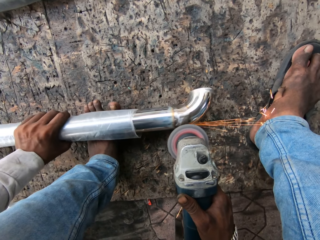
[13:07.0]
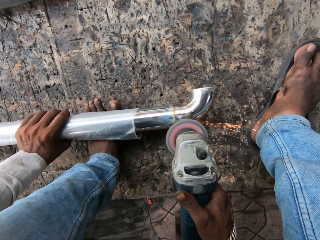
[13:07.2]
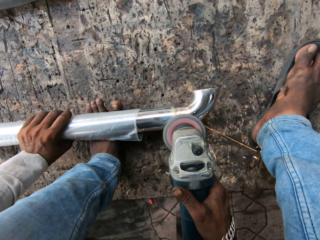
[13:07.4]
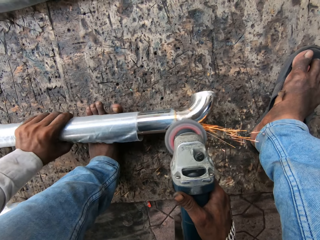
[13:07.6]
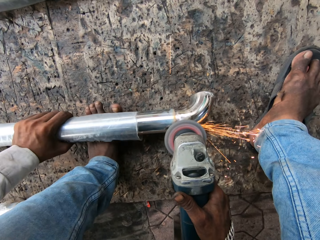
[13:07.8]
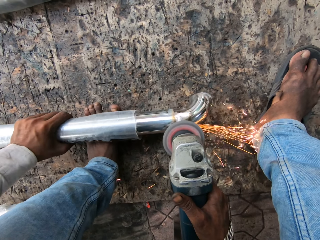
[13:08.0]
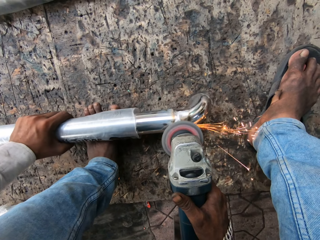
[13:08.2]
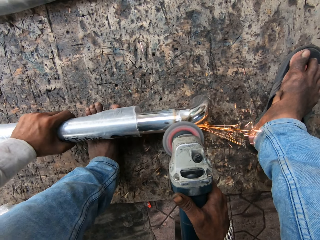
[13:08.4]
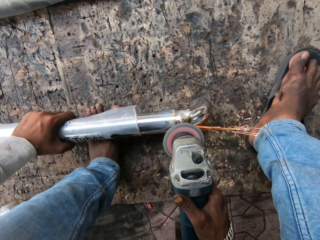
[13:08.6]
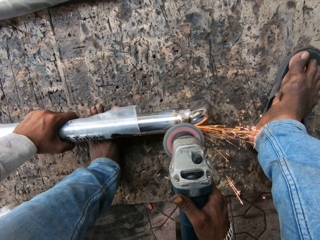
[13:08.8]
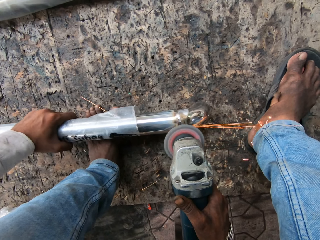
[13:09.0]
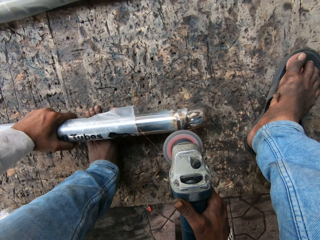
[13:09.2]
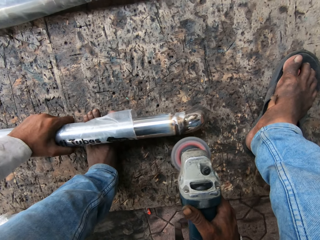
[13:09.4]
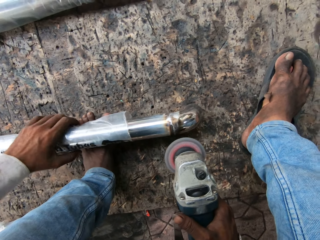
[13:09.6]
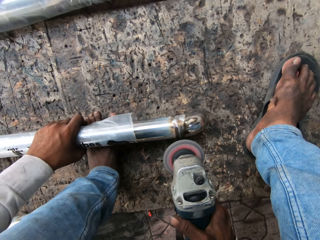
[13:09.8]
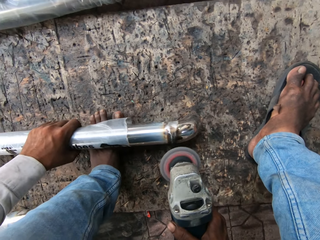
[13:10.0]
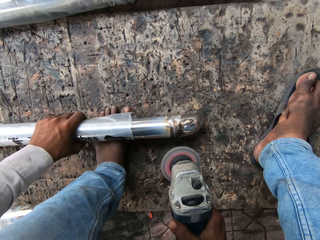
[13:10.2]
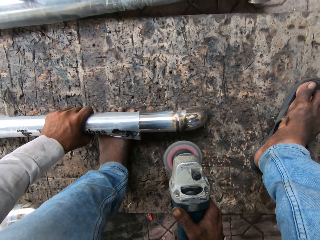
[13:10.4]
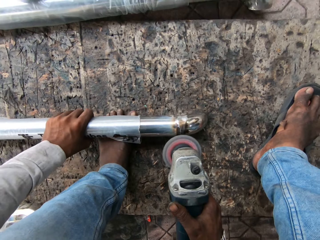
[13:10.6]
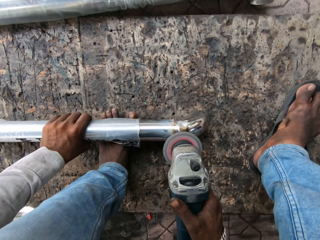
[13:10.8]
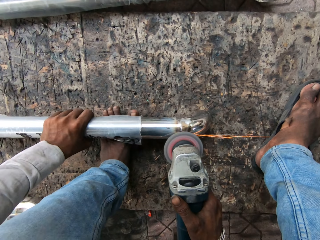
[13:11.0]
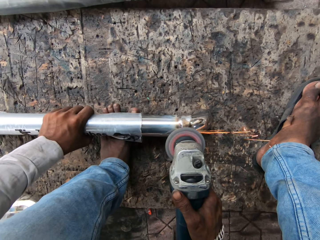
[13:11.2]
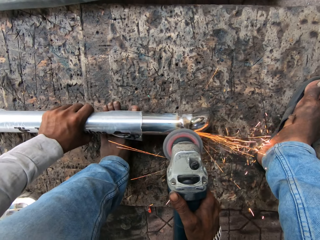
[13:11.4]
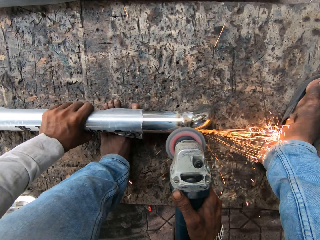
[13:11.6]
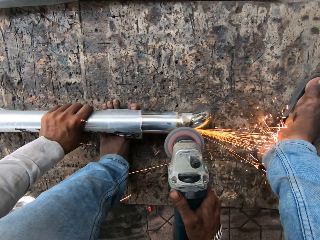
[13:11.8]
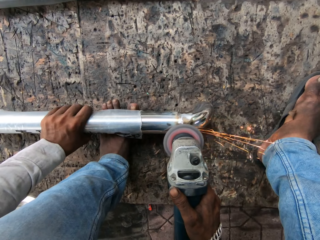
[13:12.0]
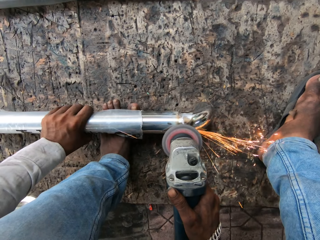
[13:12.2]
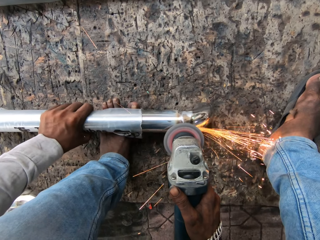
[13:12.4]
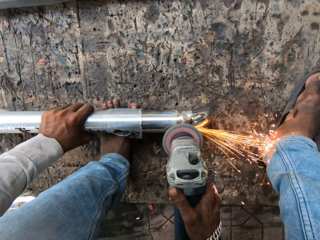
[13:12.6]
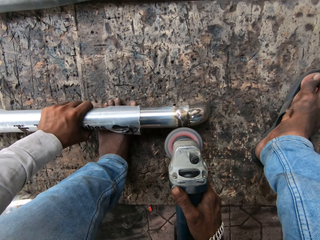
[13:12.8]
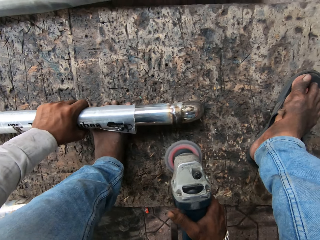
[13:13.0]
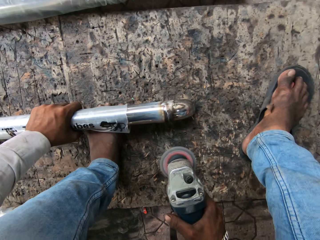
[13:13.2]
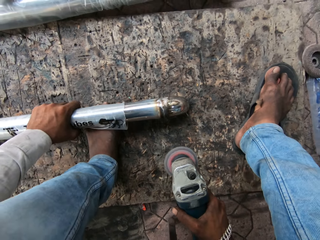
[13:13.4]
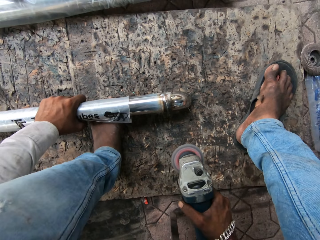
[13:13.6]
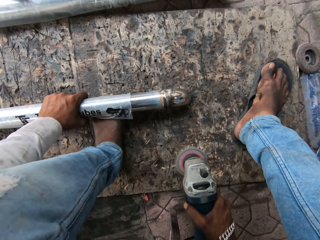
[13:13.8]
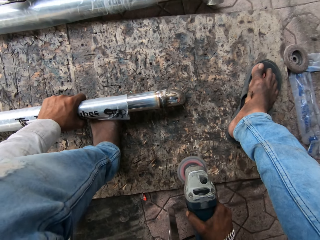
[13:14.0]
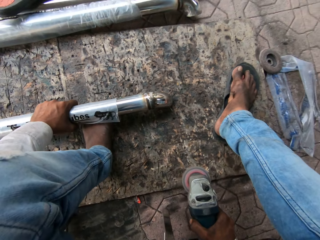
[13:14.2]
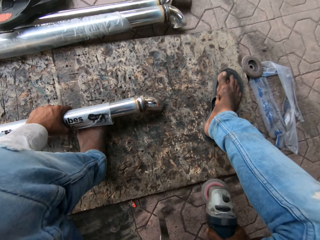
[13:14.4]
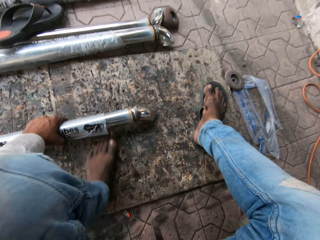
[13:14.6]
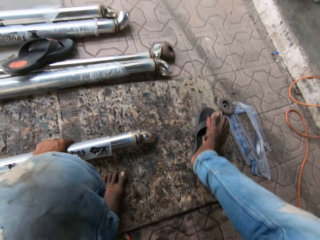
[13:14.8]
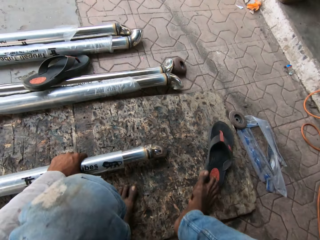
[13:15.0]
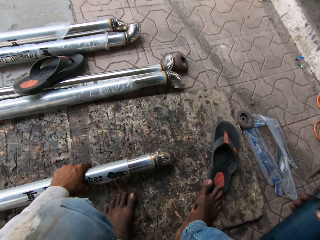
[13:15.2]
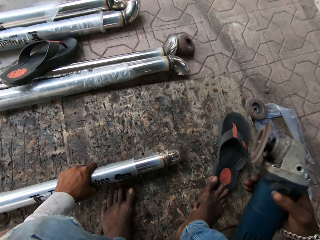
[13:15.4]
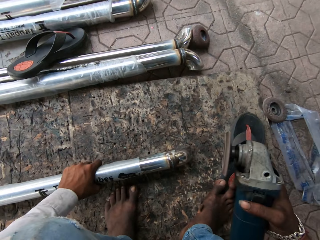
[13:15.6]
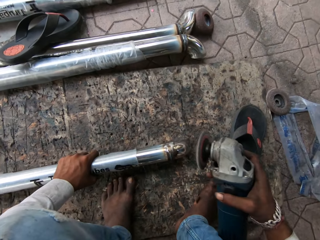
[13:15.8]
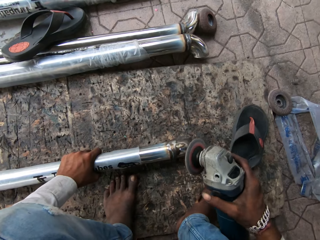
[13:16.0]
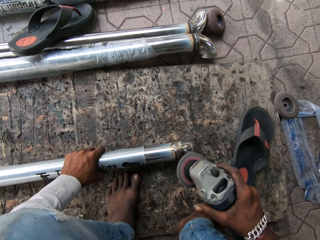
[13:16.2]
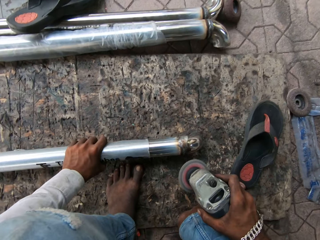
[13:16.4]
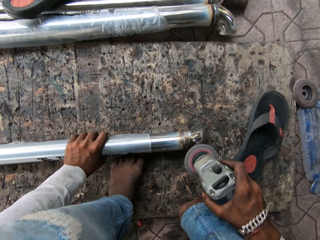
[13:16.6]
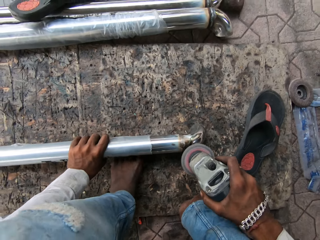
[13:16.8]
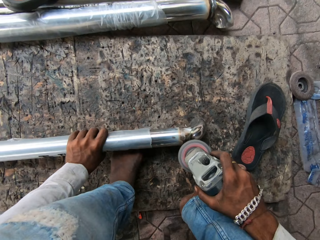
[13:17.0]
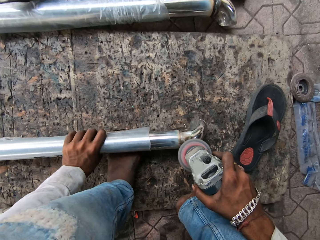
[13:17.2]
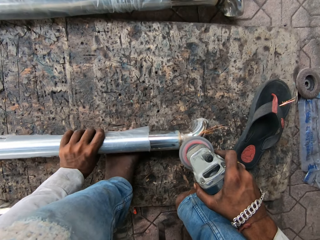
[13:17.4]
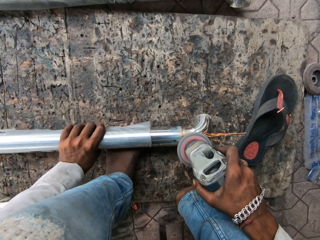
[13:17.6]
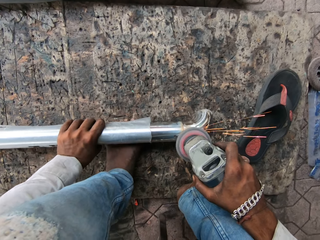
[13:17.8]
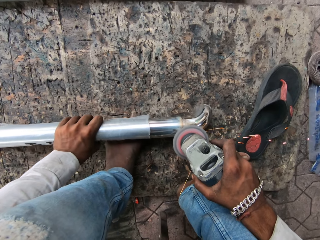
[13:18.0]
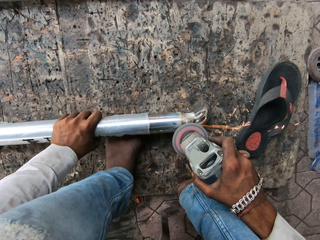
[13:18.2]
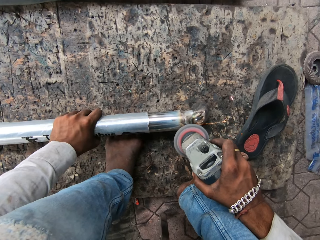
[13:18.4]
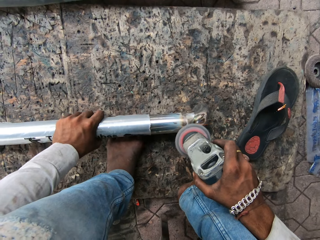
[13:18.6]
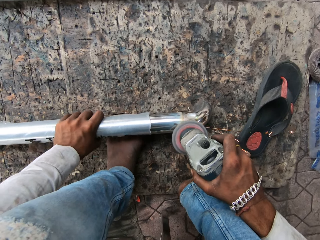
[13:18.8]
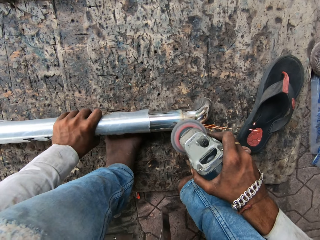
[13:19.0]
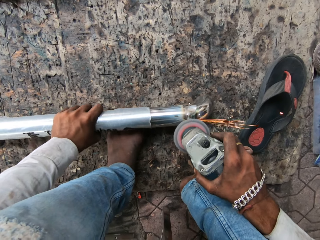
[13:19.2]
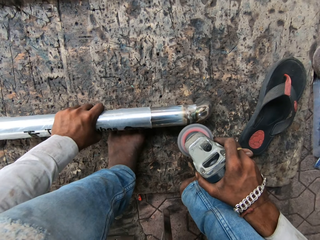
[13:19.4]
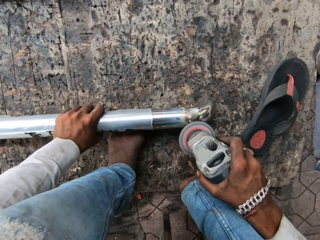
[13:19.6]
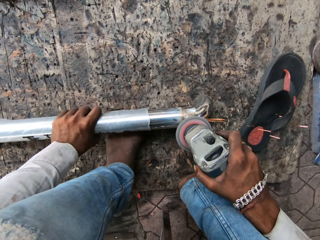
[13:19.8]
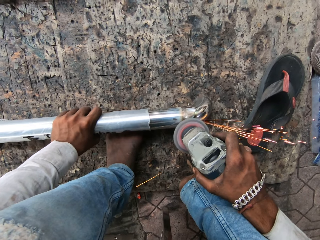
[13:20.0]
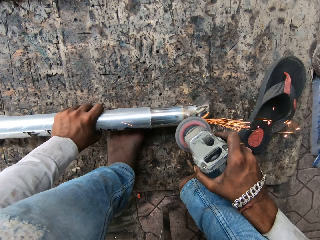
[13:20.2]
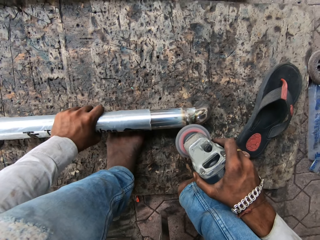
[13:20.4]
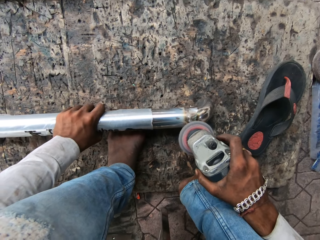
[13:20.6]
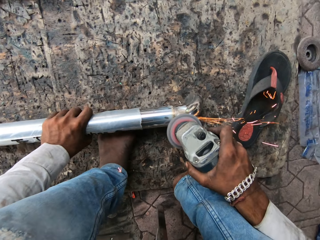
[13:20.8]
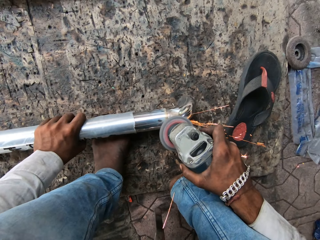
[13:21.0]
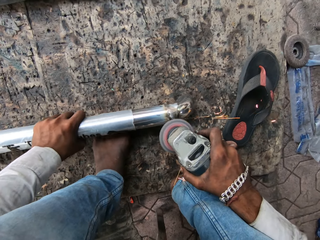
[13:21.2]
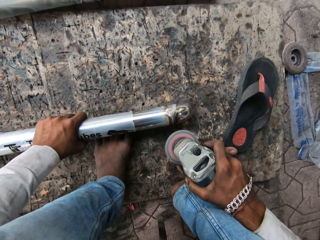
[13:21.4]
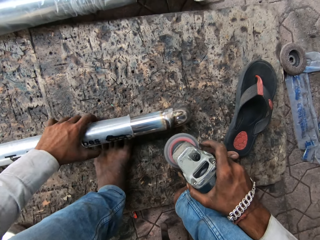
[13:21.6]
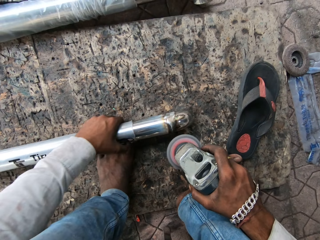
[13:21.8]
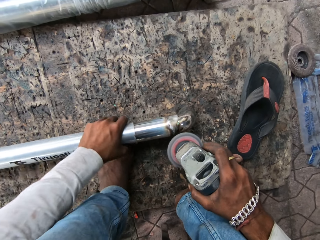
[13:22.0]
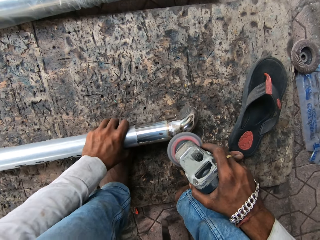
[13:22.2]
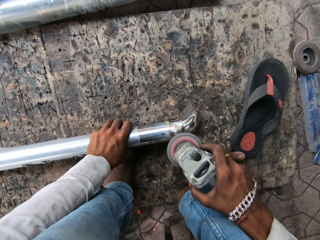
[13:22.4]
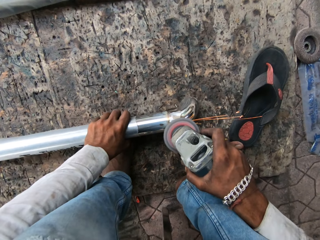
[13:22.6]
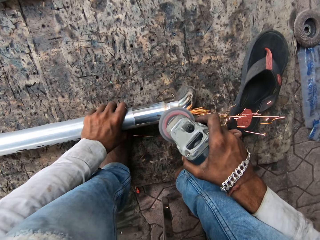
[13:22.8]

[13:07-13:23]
The camera wearer moves the steel rod. He grinds the steel rod with the grinder. He moves his feet. He looks at the metal. He moves the left foot under the steel rod. He grinds the steel rod with the grinder. He smoothens the metal.

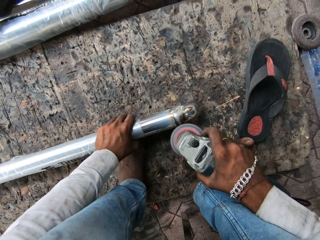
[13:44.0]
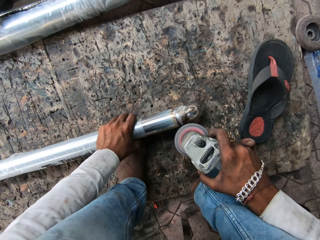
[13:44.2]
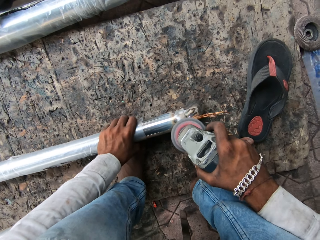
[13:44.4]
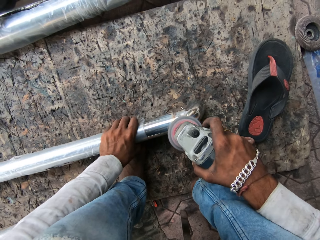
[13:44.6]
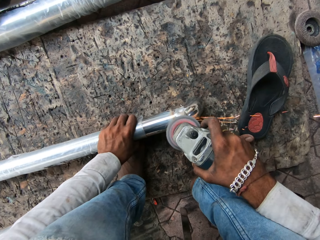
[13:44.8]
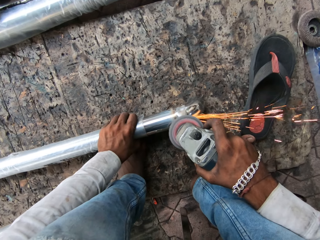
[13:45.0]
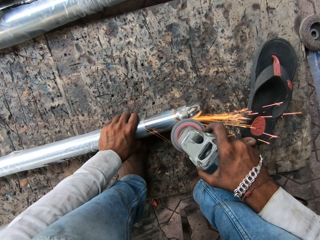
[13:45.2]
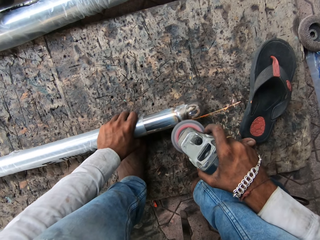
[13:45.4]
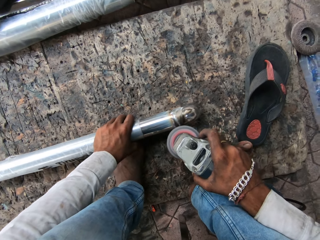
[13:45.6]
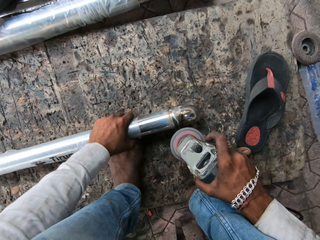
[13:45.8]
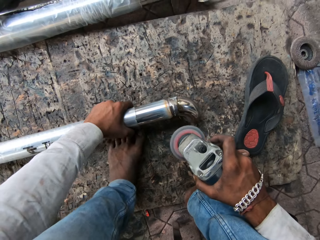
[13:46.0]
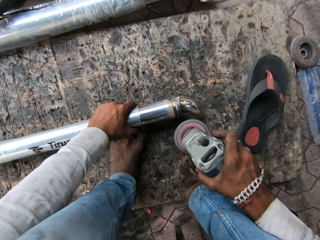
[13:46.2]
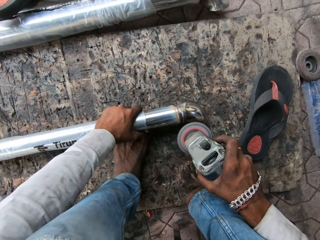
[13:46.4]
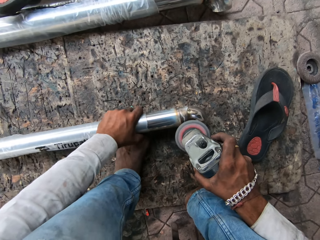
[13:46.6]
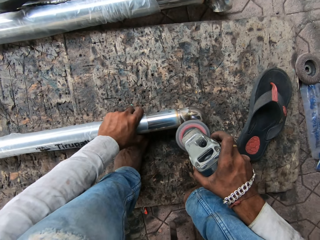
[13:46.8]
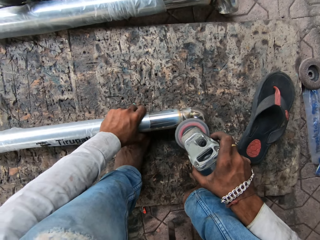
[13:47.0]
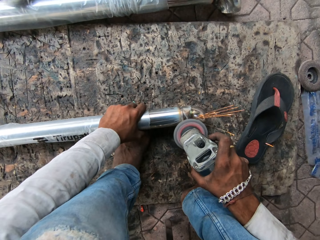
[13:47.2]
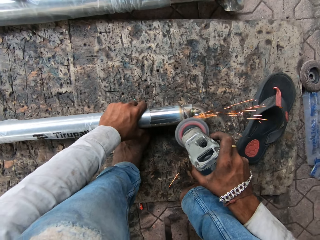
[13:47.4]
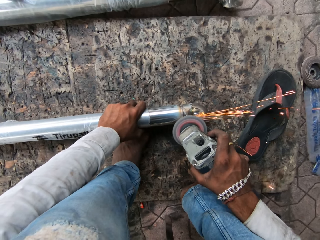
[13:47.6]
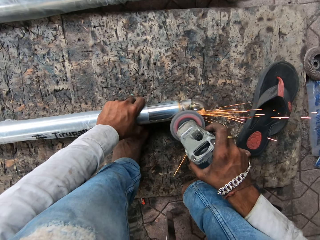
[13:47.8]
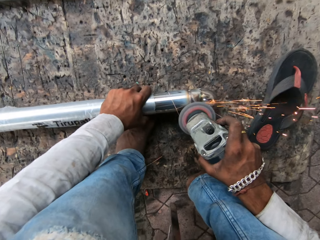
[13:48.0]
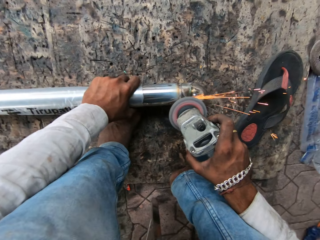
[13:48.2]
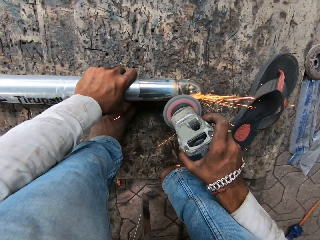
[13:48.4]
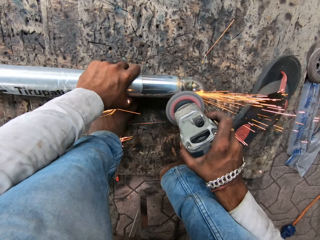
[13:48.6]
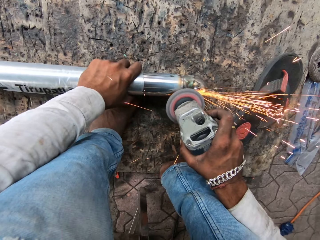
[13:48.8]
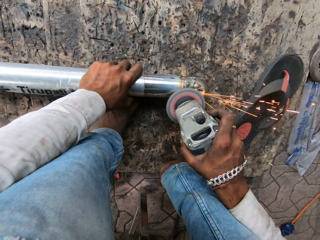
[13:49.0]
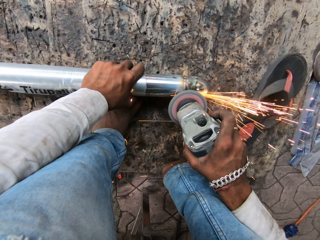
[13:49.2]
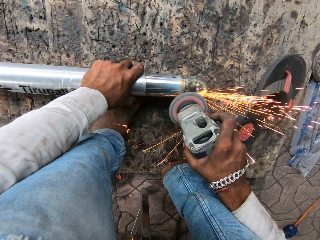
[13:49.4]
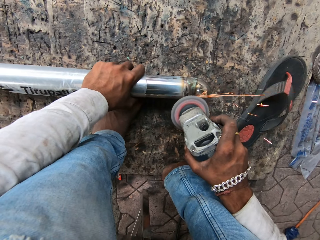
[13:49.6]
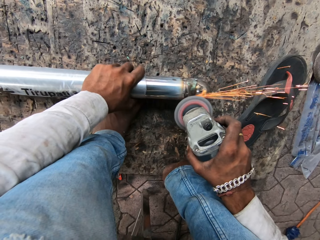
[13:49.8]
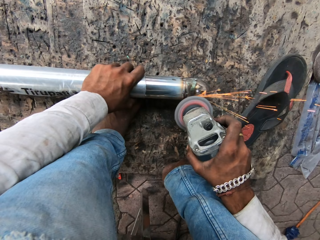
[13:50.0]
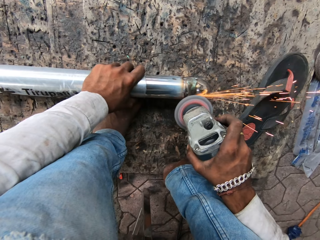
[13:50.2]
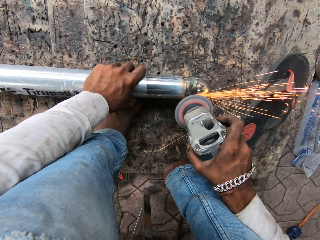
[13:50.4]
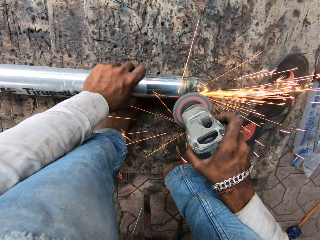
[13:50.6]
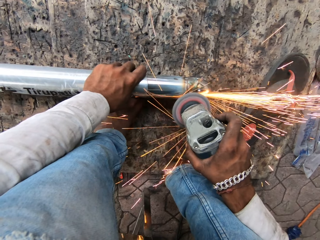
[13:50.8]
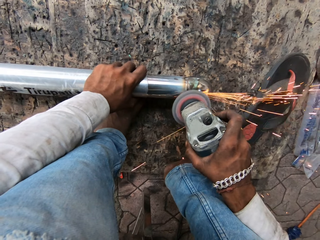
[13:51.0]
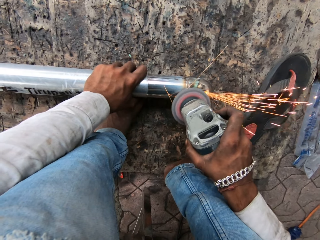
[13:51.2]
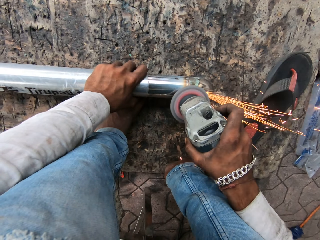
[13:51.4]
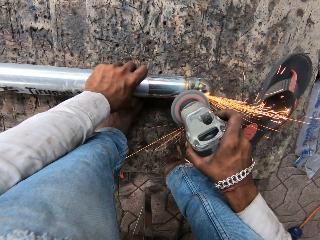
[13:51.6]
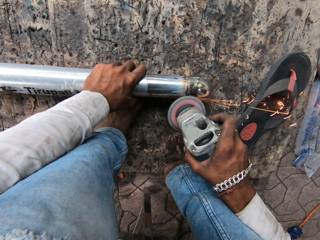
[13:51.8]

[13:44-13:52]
The camera wearer moves a metal. They polish the metal.
